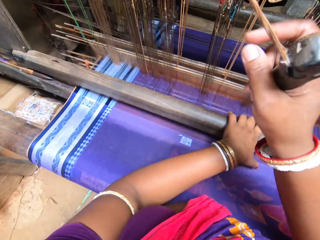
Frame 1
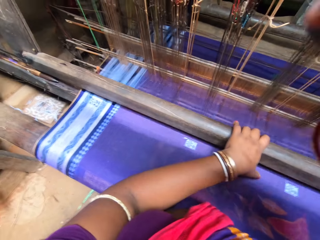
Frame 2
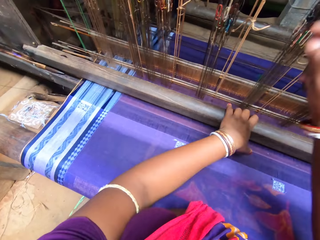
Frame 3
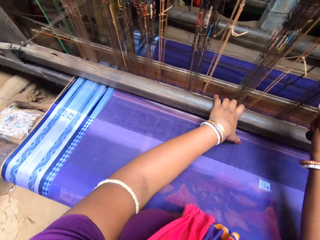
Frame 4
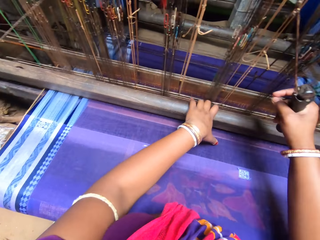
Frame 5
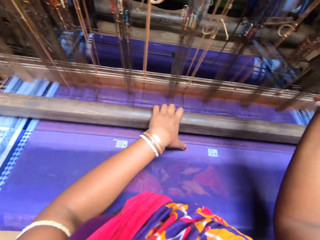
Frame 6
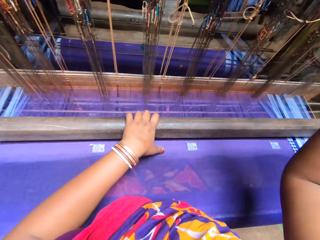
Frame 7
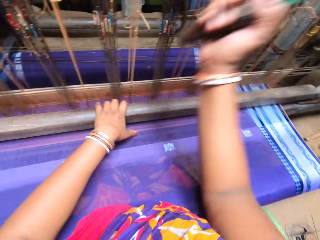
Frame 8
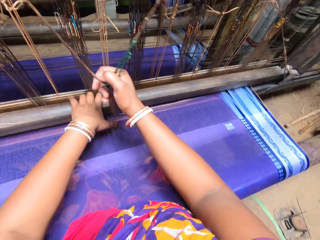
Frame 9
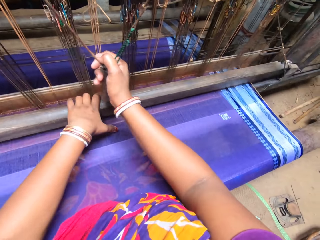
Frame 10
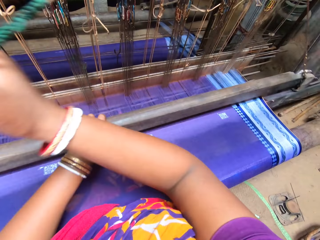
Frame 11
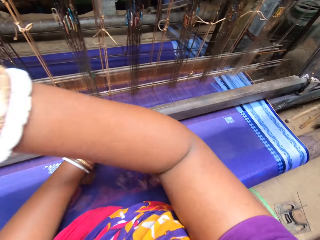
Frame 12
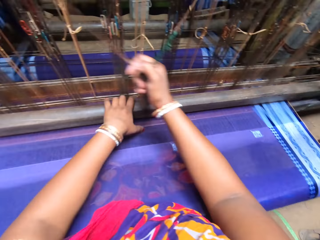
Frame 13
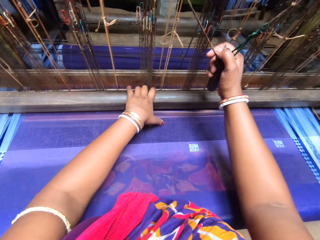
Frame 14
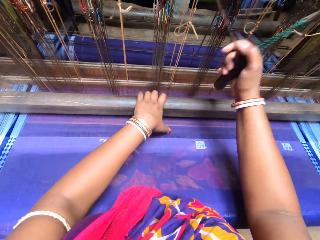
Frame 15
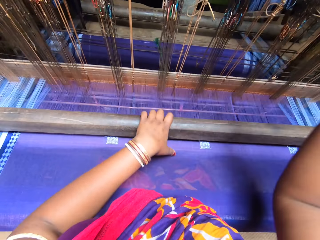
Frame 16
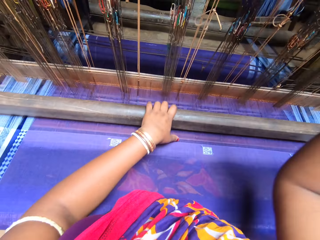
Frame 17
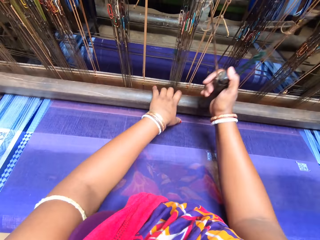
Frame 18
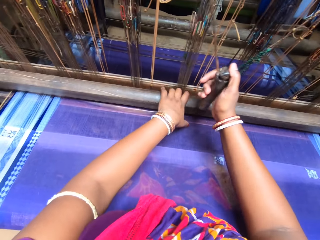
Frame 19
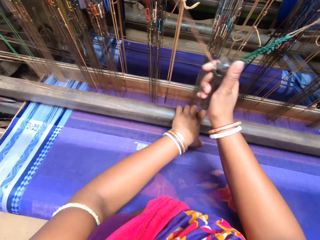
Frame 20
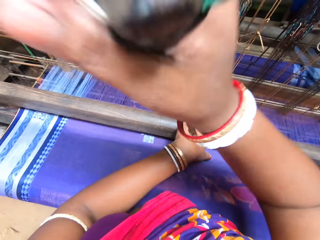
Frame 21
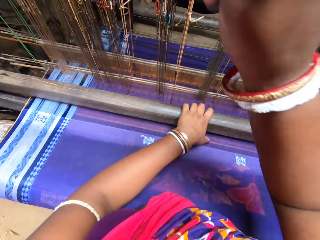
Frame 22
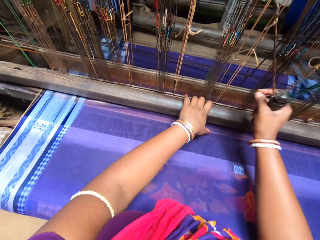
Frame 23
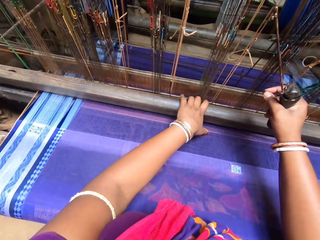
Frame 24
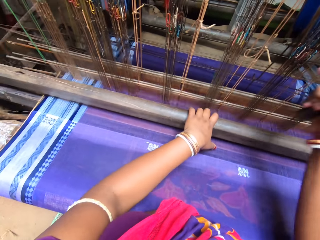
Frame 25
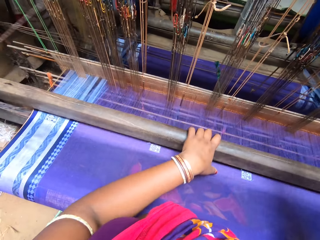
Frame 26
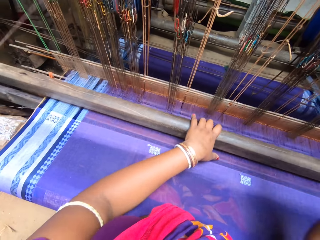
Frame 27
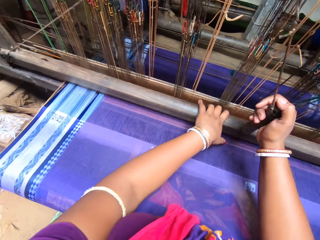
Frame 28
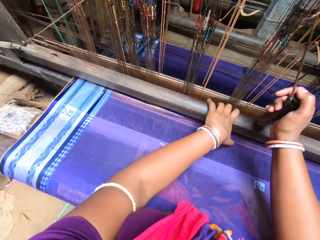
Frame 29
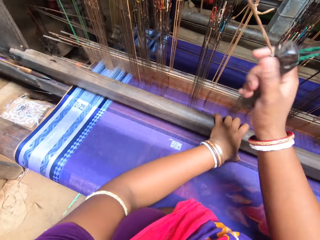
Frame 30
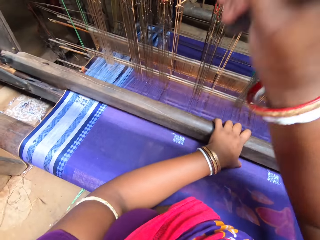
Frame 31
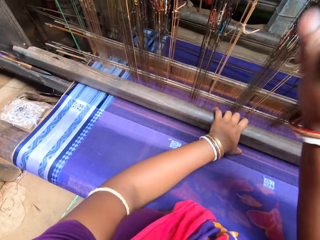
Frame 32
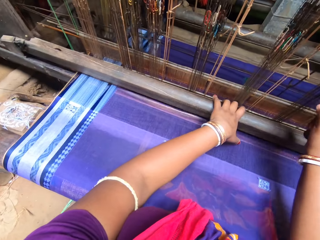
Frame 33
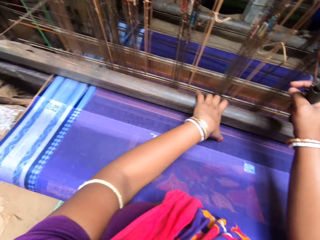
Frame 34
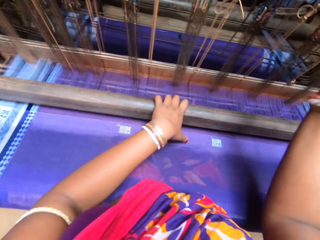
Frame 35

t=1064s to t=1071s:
The camera wearer sews a sari with a fly-shuttle loom machine.

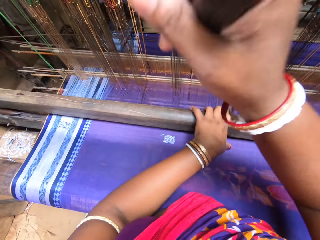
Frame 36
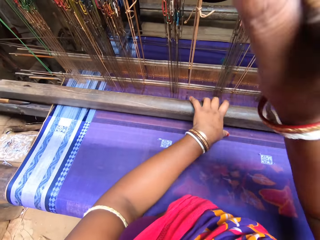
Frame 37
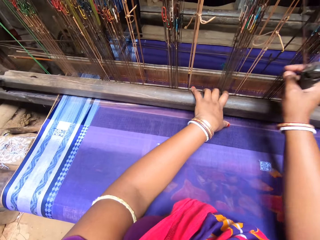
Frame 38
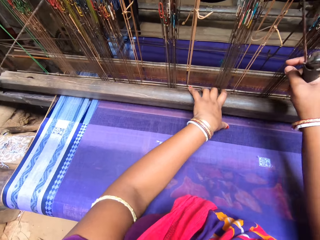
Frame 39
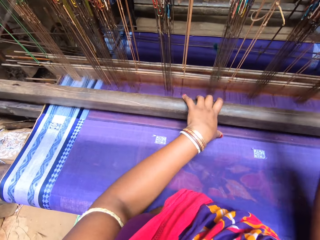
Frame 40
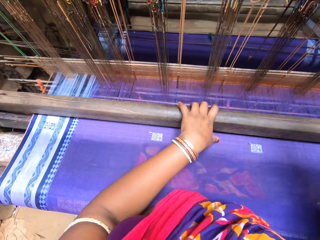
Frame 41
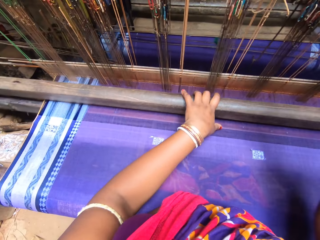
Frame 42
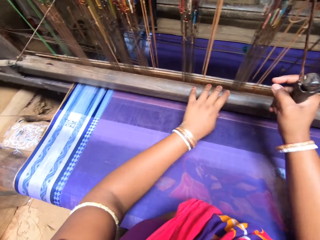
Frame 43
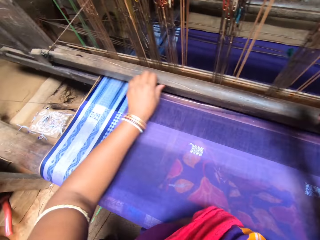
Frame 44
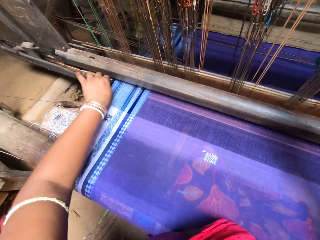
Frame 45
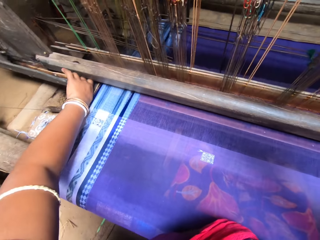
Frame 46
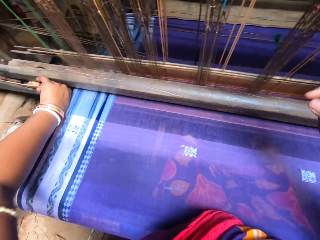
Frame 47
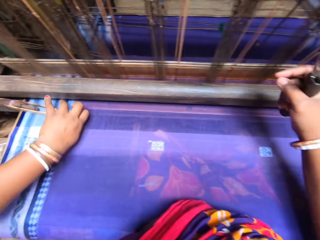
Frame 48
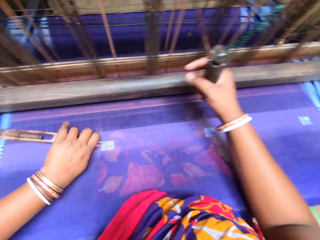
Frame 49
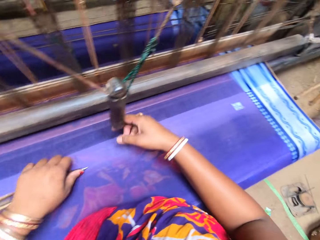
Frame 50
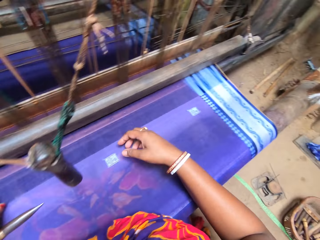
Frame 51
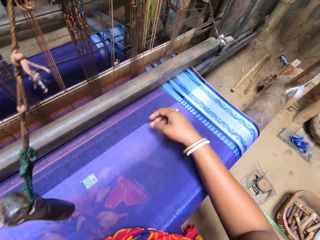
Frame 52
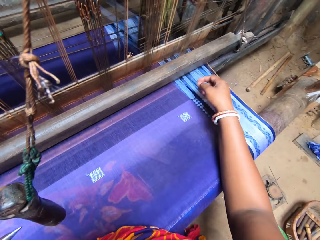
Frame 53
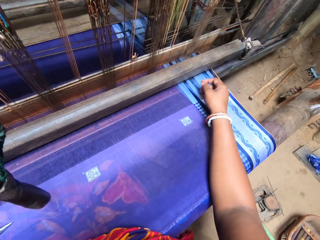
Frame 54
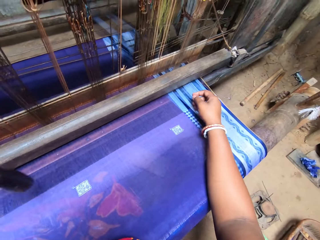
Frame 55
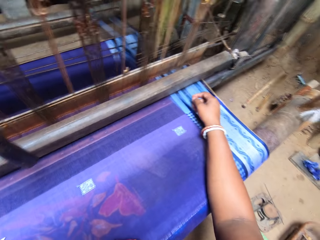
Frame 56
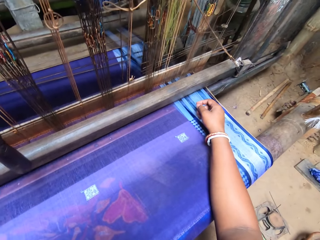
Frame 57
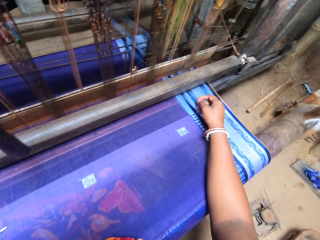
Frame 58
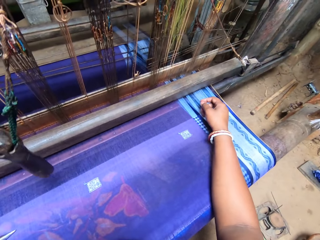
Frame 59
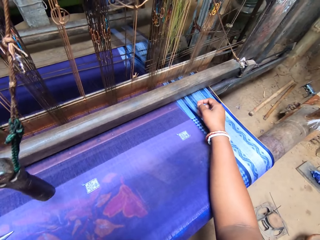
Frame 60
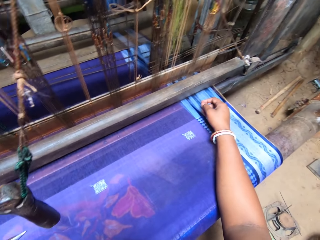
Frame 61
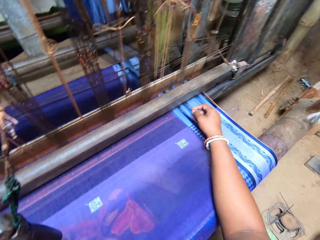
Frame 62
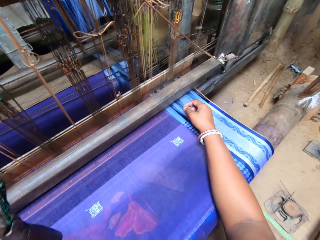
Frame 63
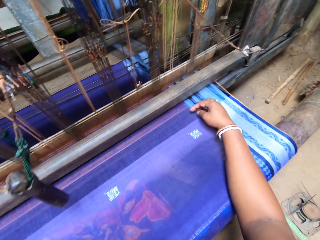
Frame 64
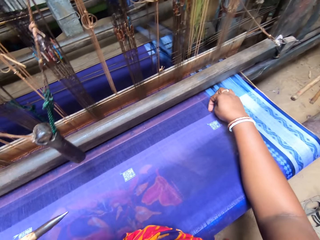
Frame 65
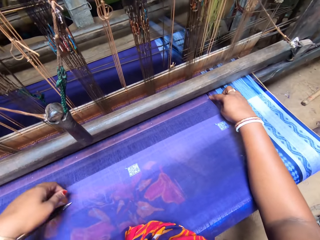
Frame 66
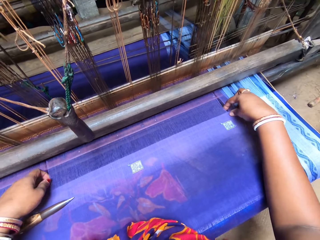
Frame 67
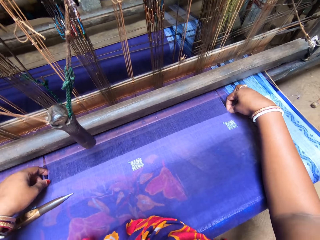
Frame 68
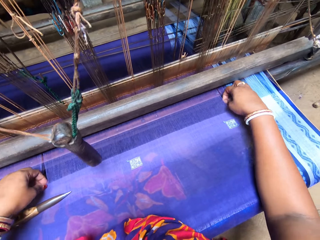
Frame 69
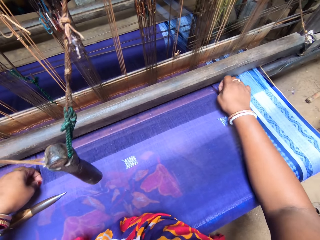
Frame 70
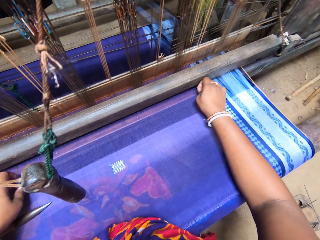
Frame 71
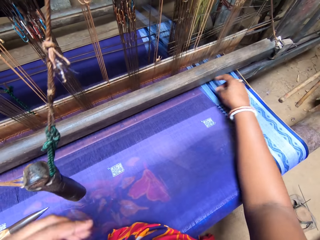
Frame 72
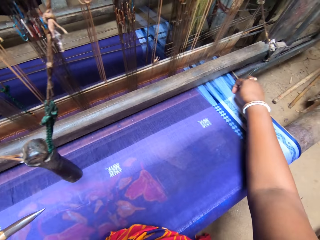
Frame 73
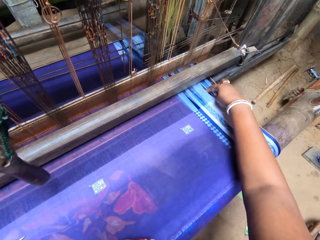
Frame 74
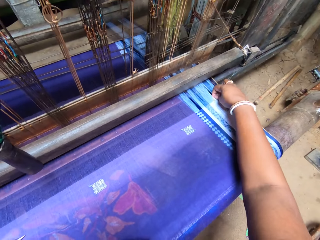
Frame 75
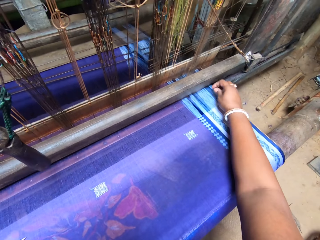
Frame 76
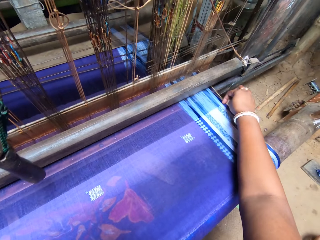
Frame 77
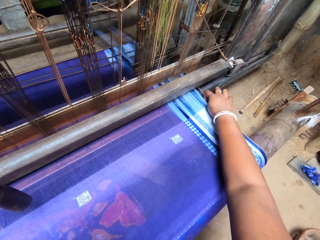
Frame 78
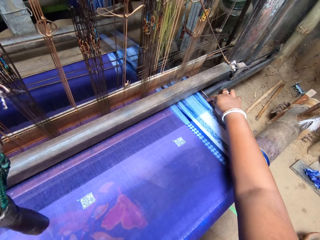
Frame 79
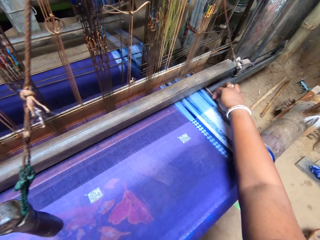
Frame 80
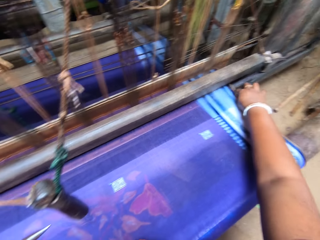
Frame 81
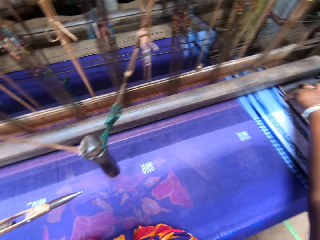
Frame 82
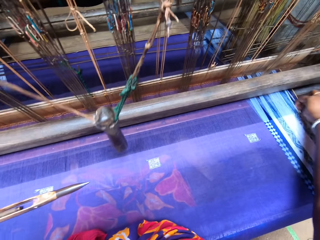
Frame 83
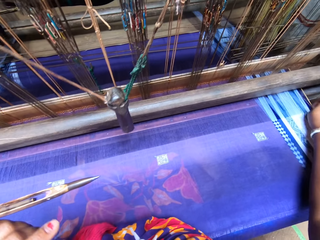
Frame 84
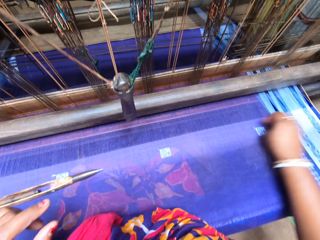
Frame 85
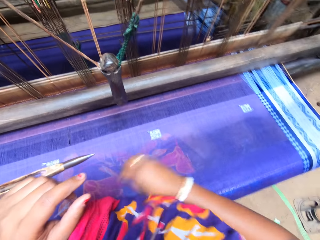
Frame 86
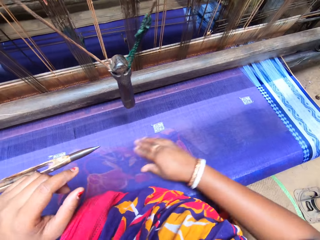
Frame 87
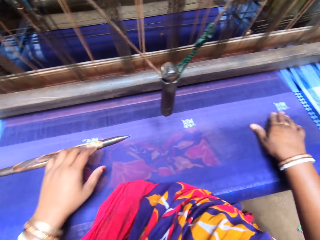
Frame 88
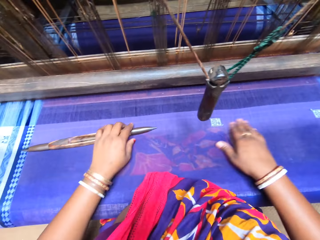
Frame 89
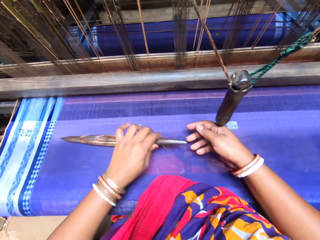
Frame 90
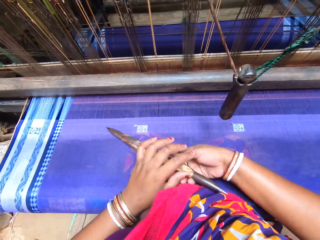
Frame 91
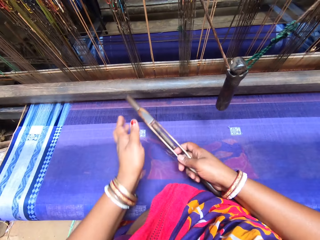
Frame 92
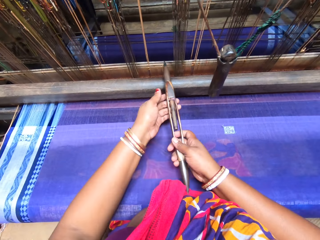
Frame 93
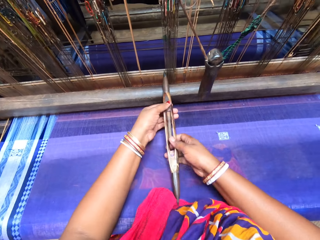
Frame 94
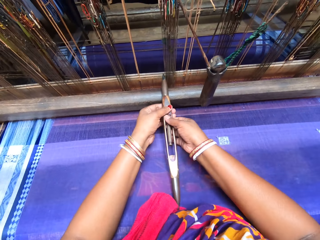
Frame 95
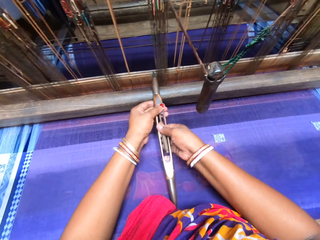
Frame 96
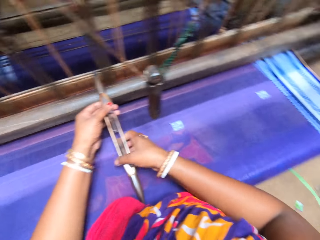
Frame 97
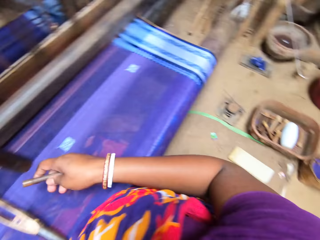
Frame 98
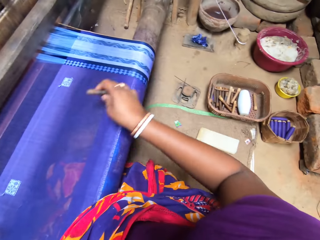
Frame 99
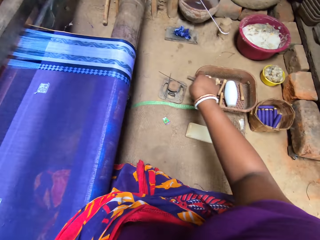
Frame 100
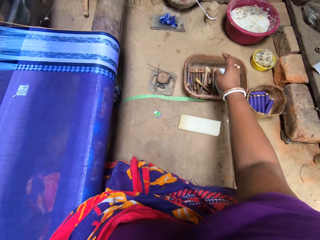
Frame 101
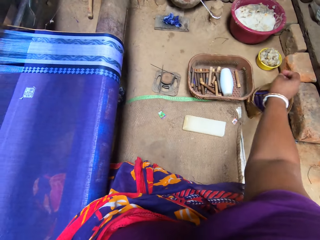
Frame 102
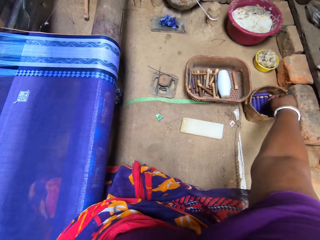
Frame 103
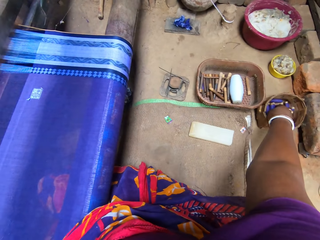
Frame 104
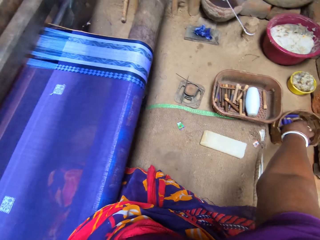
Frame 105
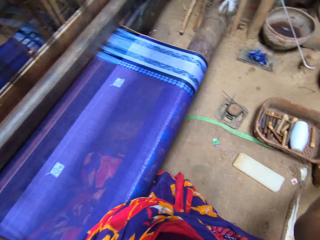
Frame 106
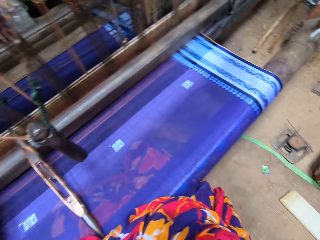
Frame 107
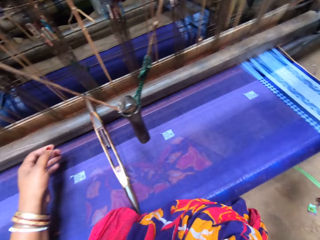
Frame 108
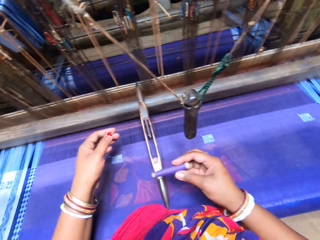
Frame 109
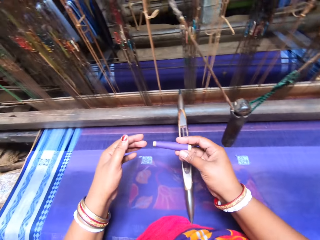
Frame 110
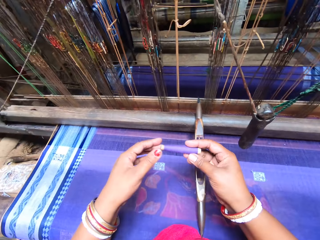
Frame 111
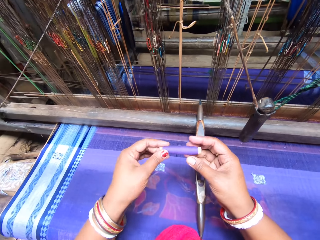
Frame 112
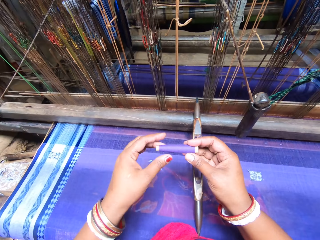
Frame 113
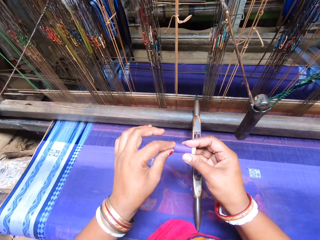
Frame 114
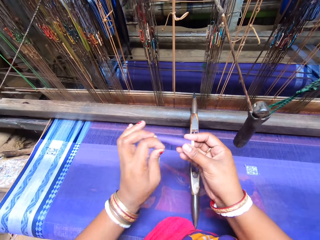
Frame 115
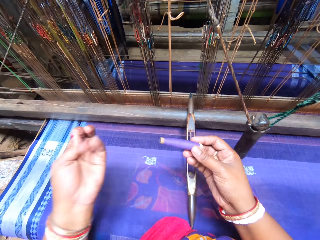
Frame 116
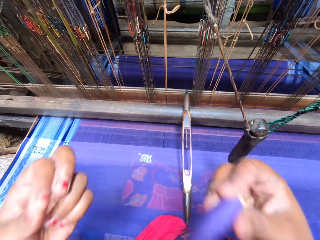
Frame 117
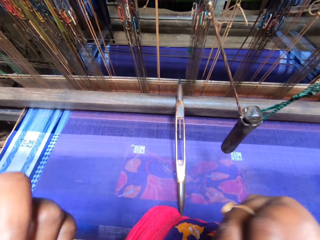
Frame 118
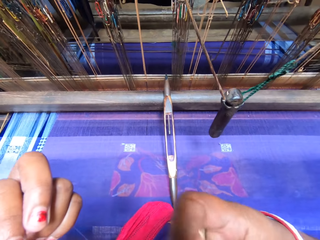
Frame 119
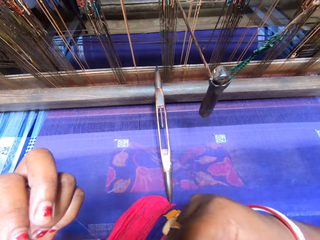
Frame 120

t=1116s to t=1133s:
The camera wearer removes a loom shuttle from the looming machine with her right hand. She slides the loom shuttle on the fabric with her left hand. She examines the fabric on the looming machine with her hands. She touches the sari with both hands. She picks up the loom shuttle on the fabric with her left hand. She holds the shuttle with both hands. She places the loom shuttle on the looming machine with her hands. She slides down the thread holder on the loom shuttle with her right hand. She removes metal from the shuttle. She drops the thread holder into a container with her right hand. She picks up a loom thread from another container with her right hand. She holds the loom thread with her hands. She pulls out a thread from the loom thread with her left hand. She unrolls the thread.
